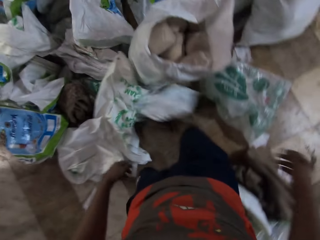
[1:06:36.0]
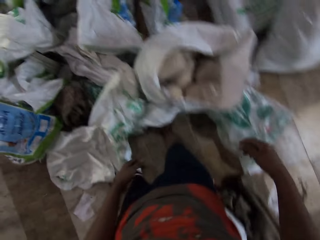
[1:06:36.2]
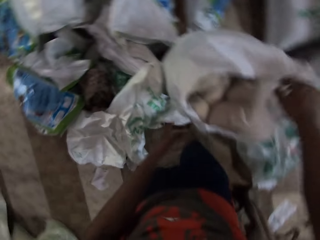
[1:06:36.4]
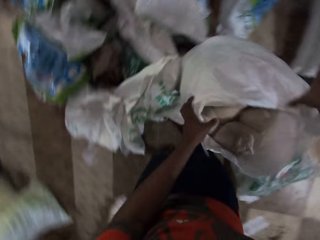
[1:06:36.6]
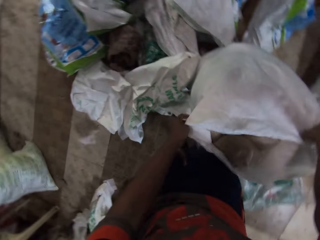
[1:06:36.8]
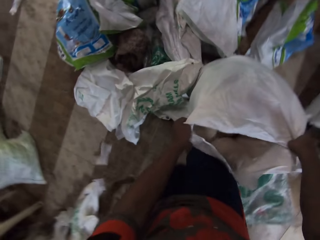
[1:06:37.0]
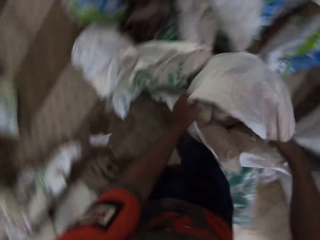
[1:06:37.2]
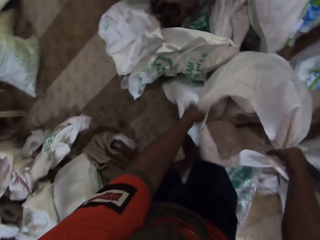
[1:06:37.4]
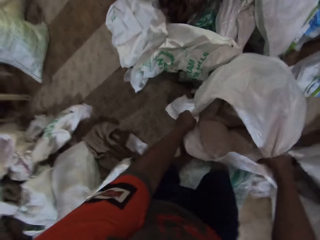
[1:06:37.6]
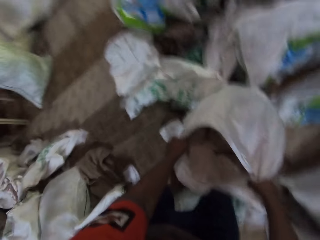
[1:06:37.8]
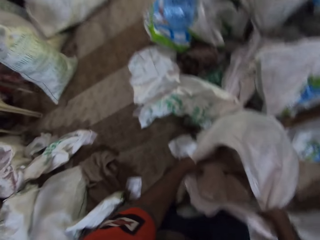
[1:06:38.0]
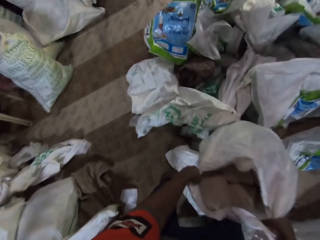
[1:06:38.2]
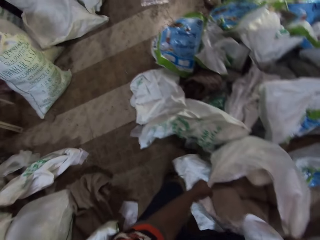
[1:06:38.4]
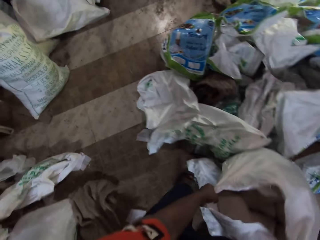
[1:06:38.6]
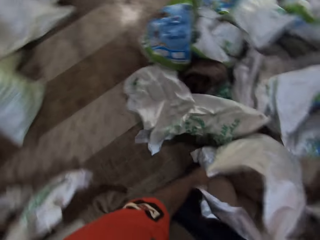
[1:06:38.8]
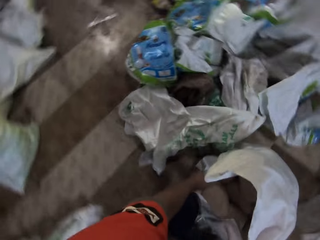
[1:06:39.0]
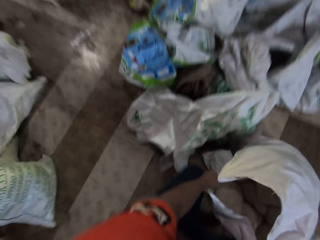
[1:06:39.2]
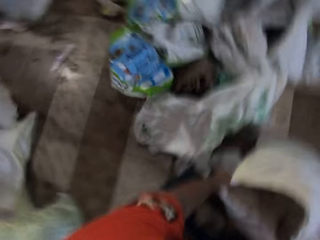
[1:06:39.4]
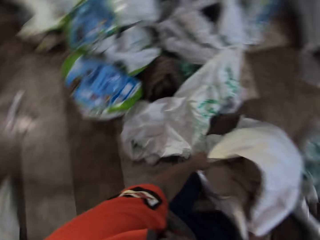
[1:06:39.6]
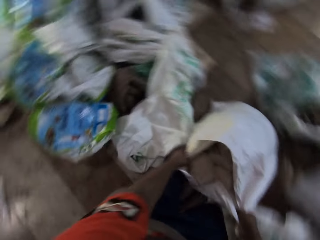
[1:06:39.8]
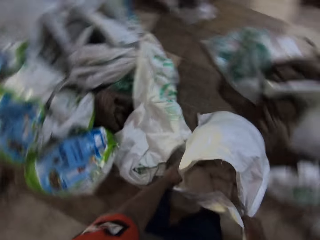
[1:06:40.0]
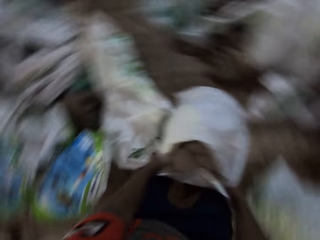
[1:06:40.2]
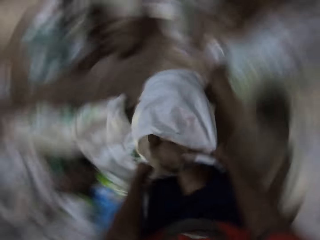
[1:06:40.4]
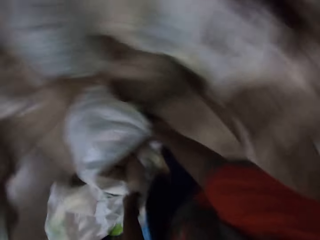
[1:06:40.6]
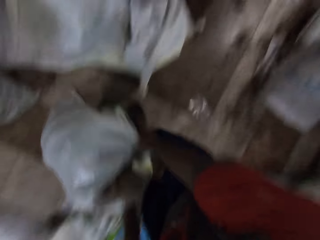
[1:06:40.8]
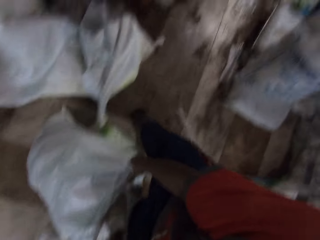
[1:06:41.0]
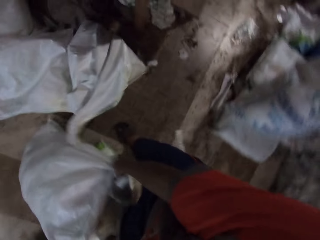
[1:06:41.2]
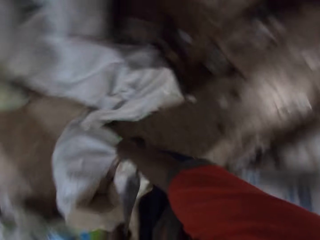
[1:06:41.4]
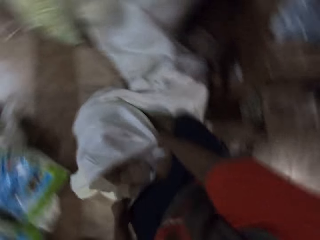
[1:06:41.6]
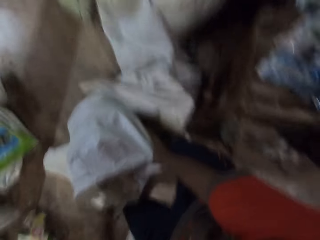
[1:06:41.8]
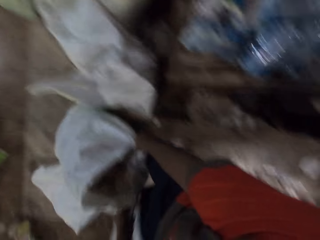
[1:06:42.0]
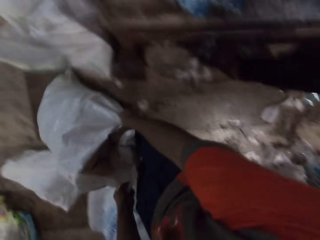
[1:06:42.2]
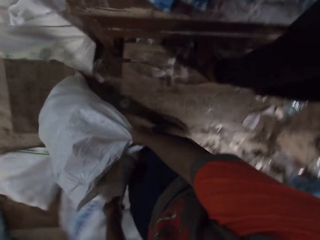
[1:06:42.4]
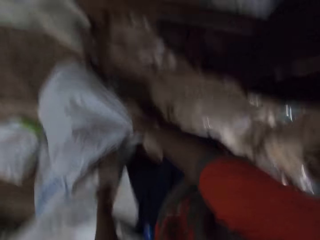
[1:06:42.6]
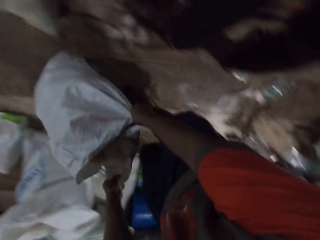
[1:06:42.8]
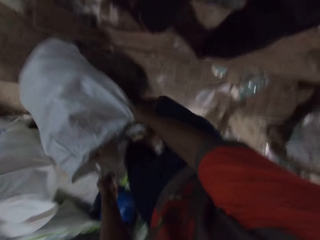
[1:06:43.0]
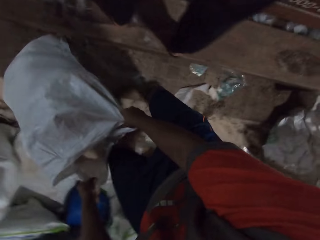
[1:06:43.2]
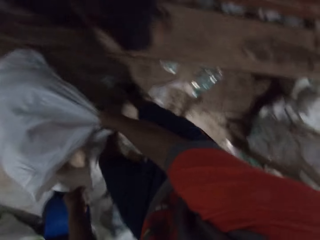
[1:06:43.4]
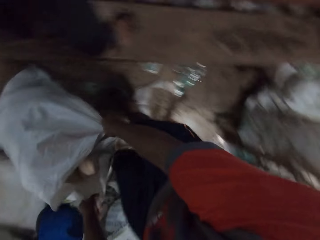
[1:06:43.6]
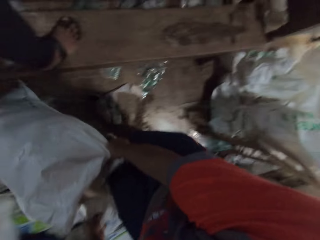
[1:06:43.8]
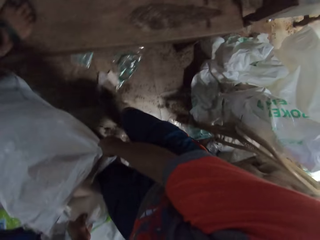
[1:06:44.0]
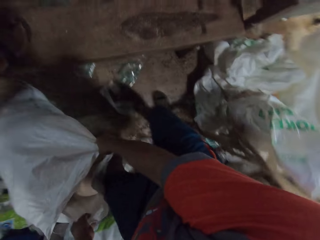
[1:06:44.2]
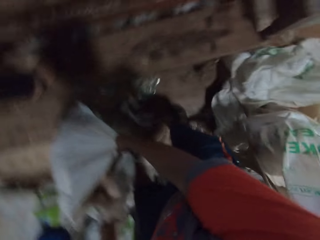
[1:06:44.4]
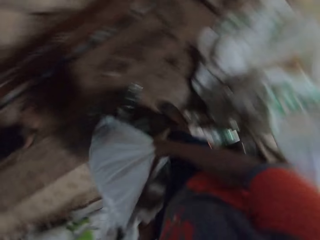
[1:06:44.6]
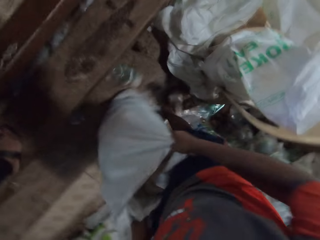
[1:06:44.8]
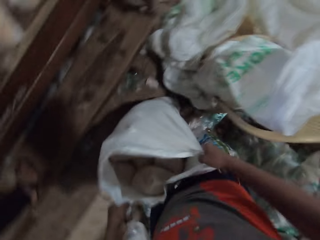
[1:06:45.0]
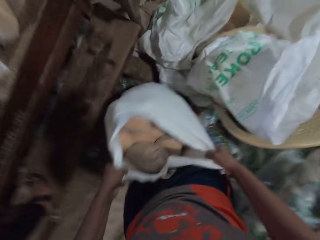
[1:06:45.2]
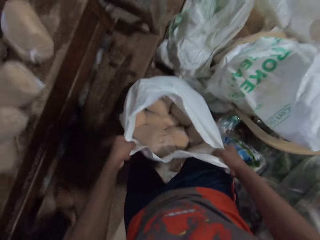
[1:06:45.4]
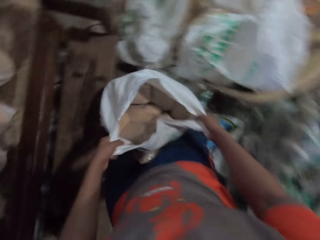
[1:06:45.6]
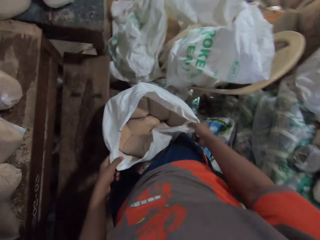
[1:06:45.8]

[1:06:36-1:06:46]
The camera wearer holds the bag with his hands. He takes a sack of wheat. He drags the bag on the ground with his hands. He takes the sack of wheat again.

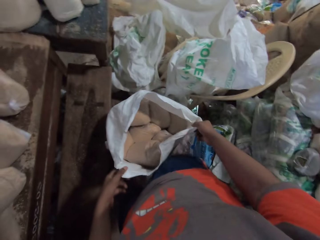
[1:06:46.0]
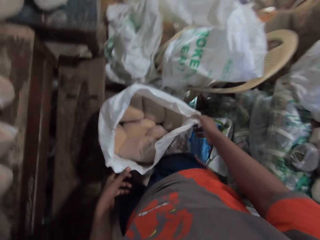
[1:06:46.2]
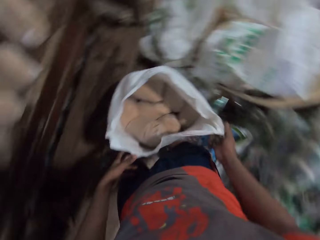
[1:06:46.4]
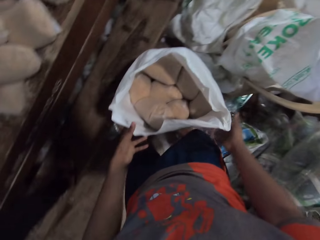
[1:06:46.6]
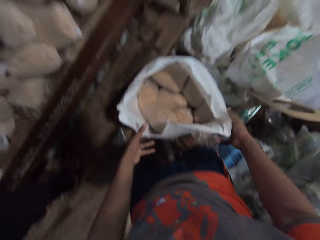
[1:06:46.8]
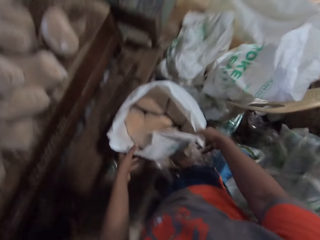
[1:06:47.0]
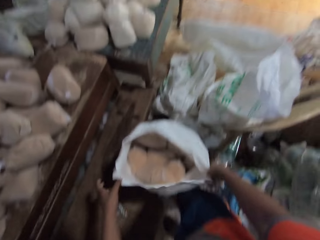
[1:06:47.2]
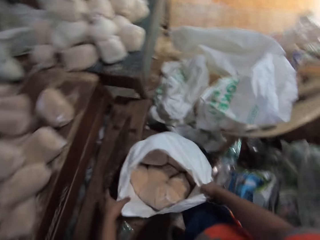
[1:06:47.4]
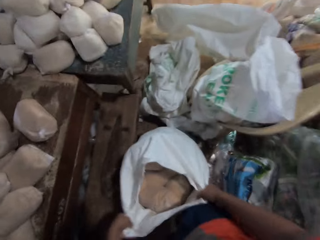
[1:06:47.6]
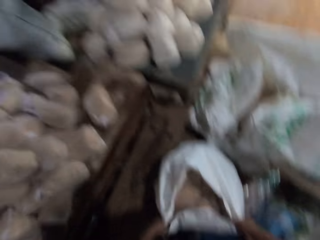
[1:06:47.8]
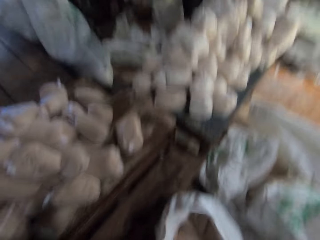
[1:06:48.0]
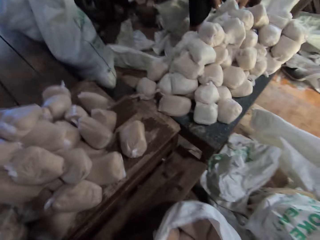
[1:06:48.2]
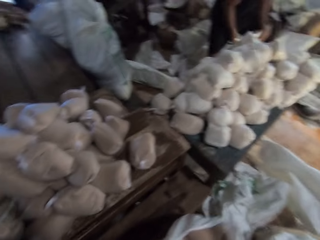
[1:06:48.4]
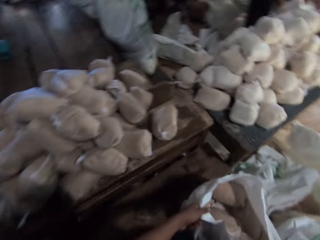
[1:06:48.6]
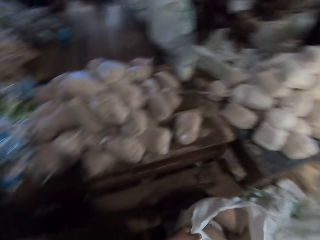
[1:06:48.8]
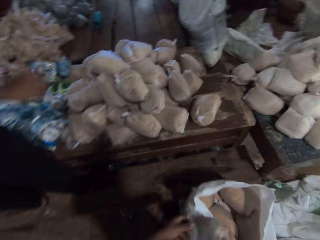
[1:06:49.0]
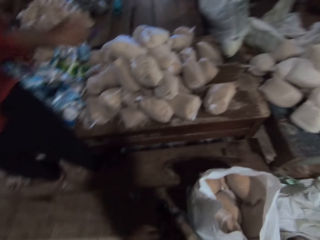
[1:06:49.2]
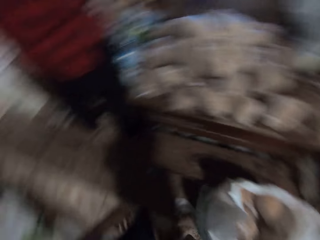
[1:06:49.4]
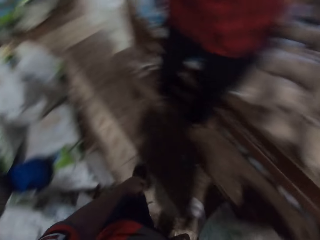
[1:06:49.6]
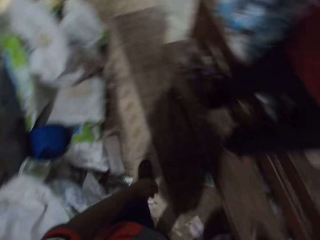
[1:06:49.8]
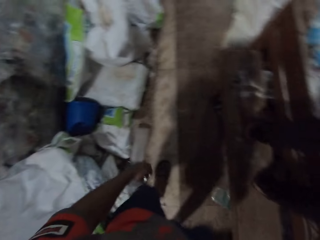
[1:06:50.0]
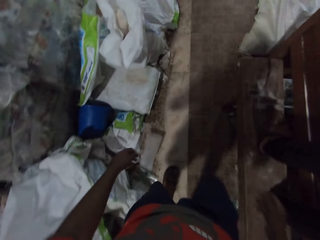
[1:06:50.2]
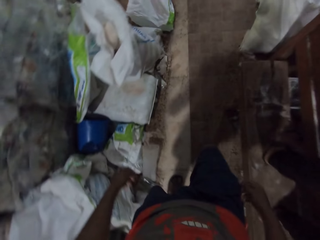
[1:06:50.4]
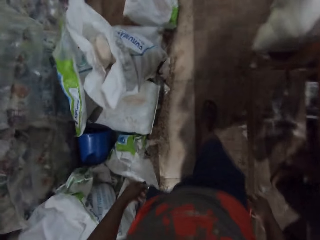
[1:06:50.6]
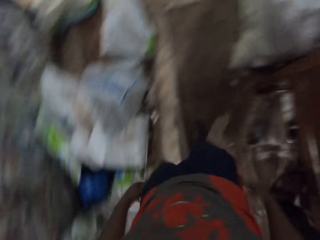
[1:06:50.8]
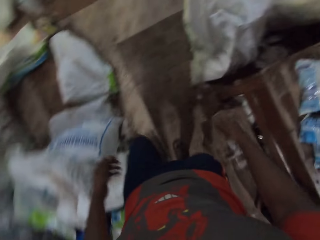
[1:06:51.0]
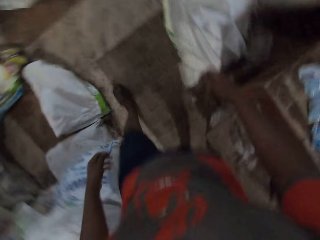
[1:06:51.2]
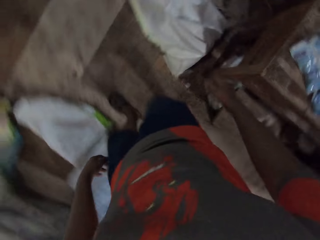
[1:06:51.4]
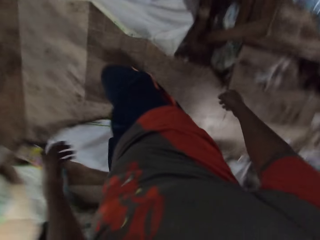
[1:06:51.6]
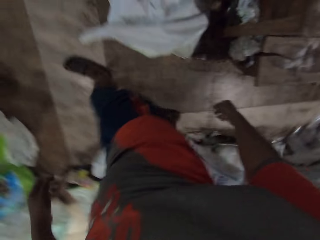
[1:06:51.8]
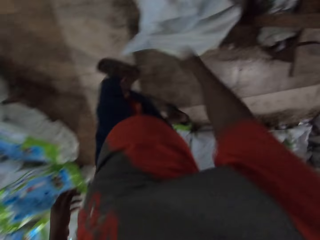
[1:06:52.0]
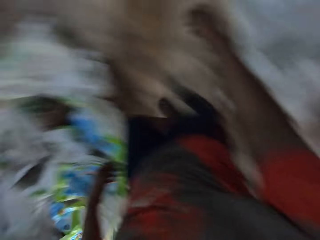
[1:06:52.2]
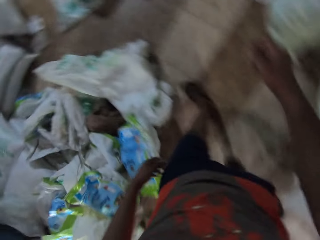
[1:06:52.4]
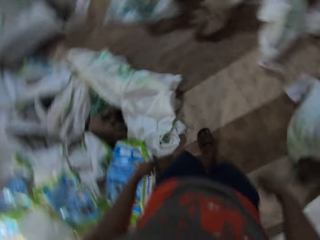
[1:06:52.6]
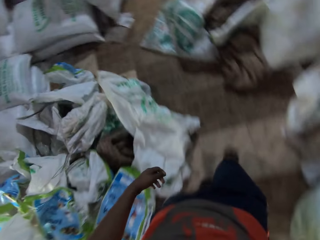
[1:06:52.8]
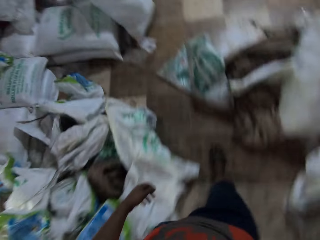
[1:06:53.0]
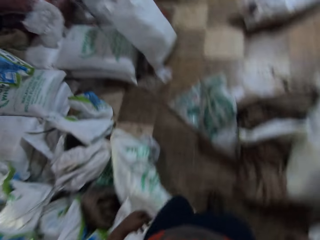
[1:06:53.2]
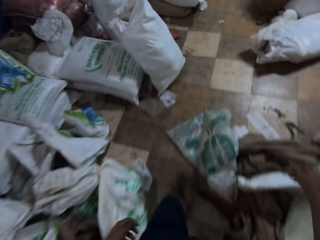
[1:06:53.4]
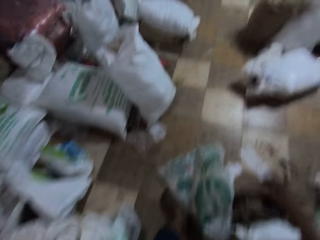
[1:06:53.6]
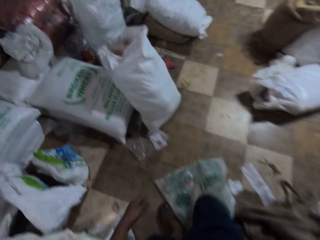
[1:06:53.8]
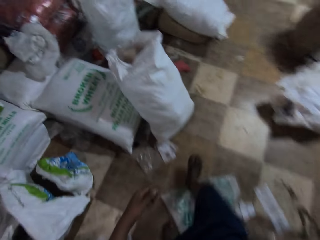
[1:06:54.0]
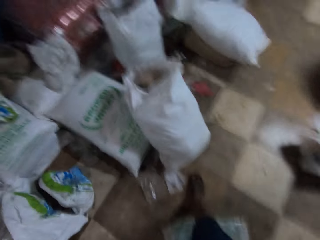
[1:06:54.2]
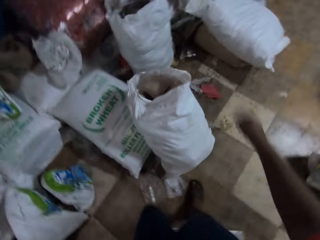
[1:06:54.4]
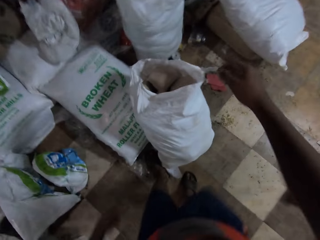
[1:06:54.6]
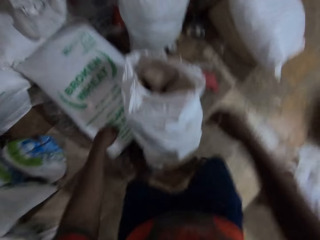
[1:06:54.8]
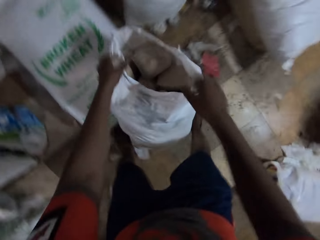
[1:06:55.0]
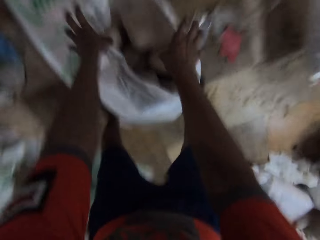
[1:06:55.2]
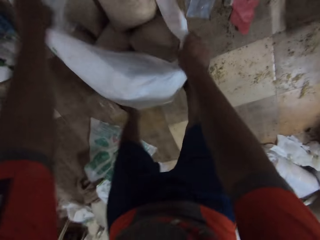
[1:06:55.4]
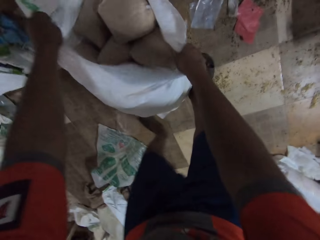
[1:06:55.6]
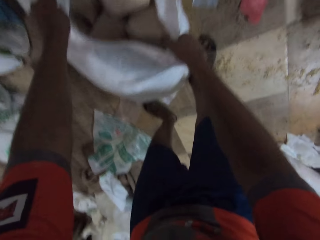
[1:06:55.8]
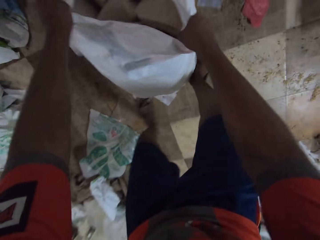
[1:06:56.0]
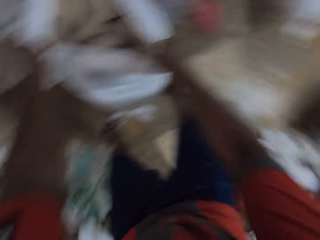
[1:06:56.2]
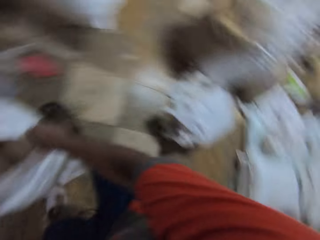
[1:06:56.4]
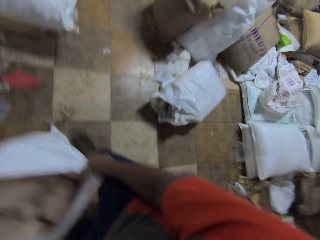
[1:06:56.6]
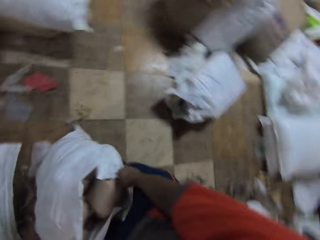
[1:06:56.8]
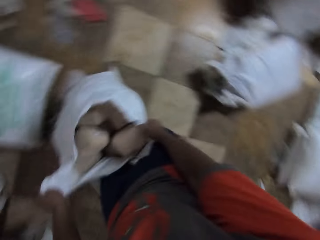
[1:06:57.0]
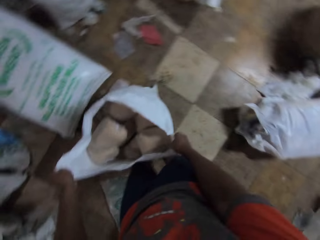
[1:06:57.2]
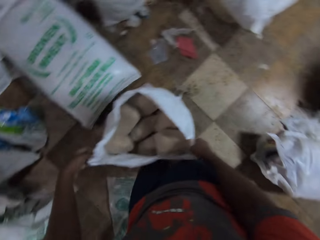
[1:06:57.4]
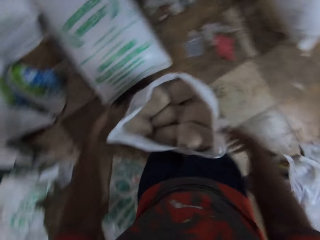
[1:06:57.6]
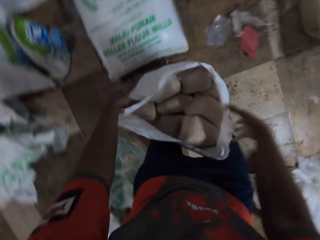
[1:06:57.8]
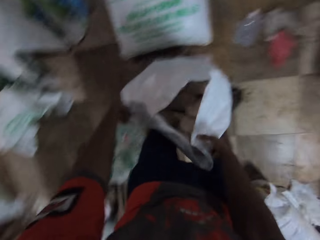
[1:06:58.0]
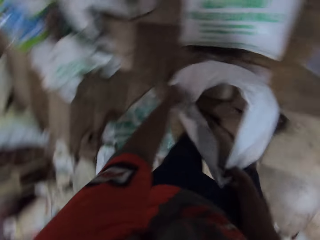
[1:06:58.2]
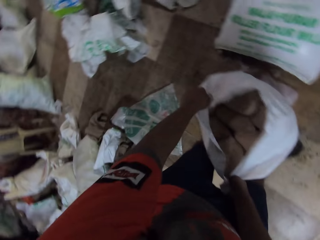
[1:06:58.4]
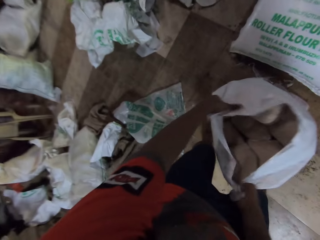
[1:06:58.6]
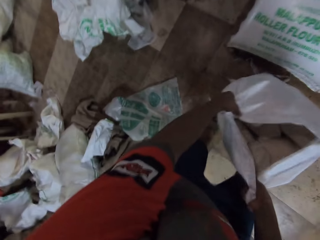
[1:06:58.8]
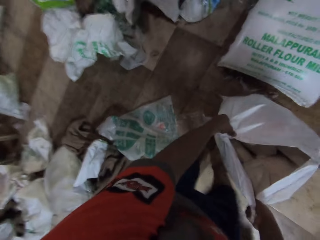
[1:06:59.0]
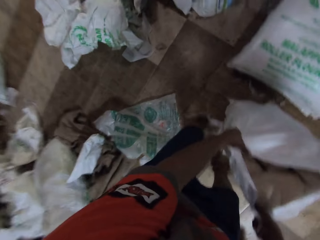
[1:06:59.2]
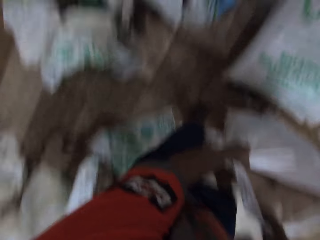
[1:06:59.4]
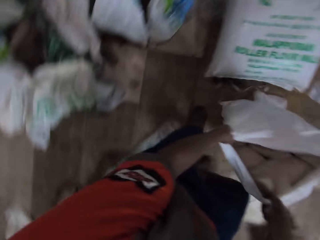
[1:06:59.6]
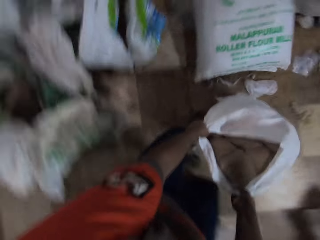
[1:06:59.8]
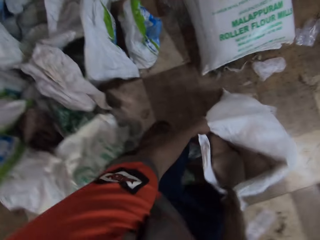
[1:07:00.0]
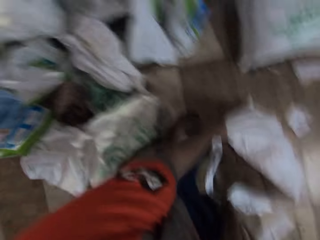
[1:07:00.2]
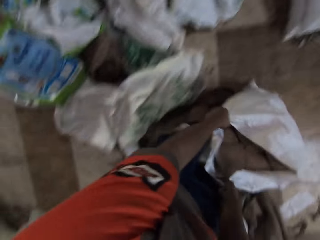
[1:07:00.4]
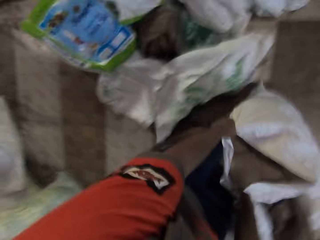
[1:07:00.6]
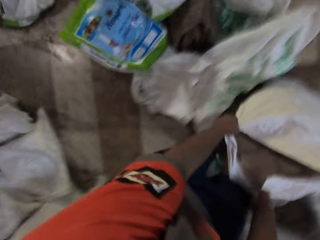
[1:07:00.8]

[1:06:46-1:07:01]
The camera wearer places the bag by the table with his hands. He walks around the warehouse. He holds the bag with his hands. He takes a sack of wheat. He drags the bag on the ground with his hands.
